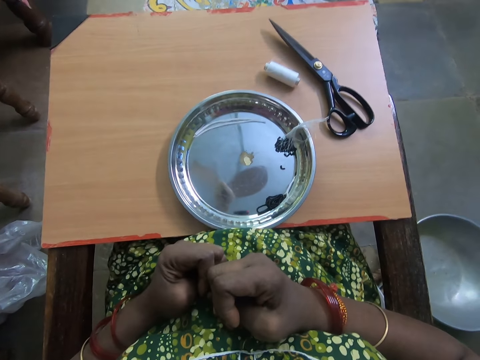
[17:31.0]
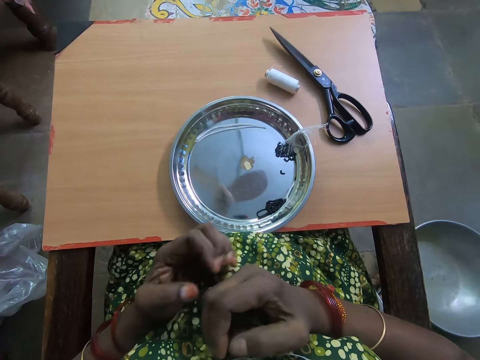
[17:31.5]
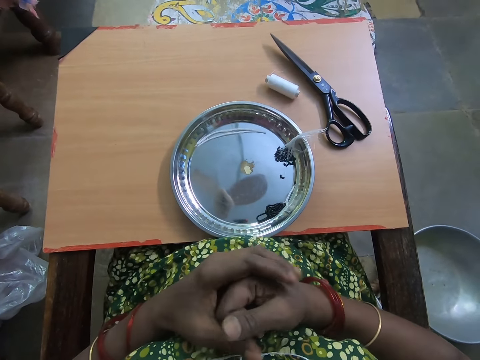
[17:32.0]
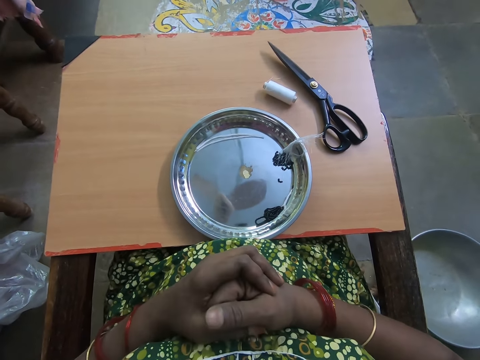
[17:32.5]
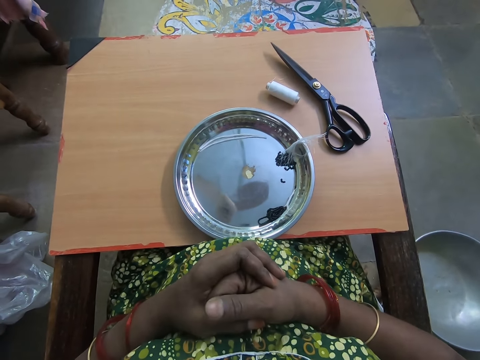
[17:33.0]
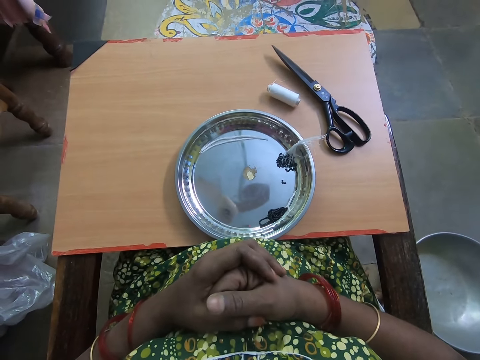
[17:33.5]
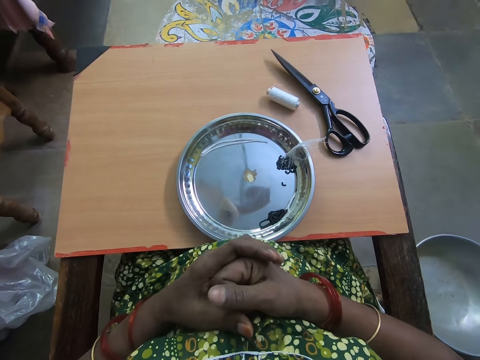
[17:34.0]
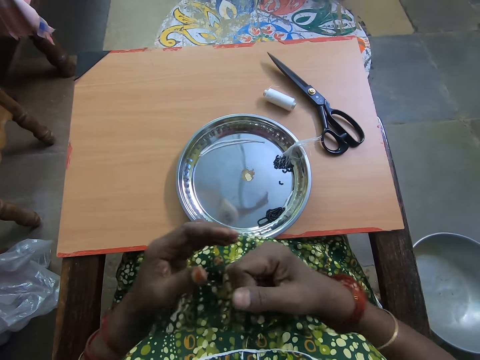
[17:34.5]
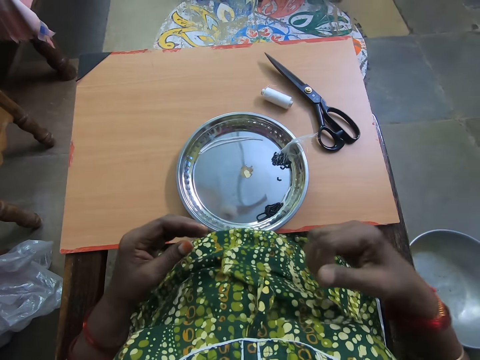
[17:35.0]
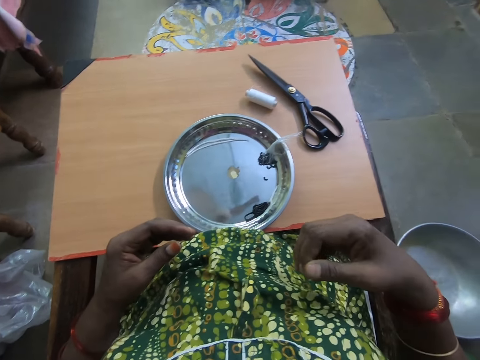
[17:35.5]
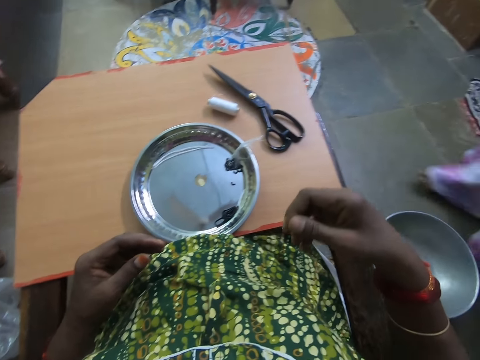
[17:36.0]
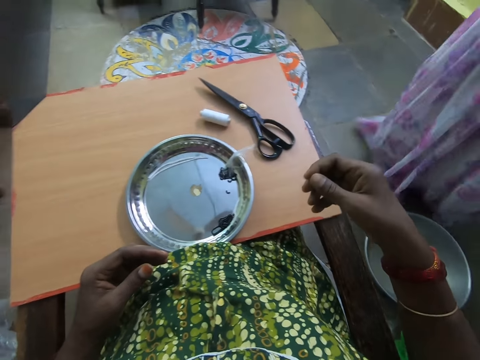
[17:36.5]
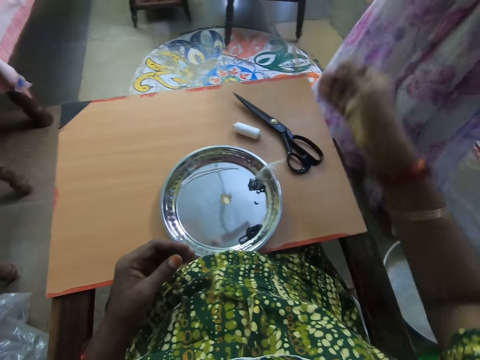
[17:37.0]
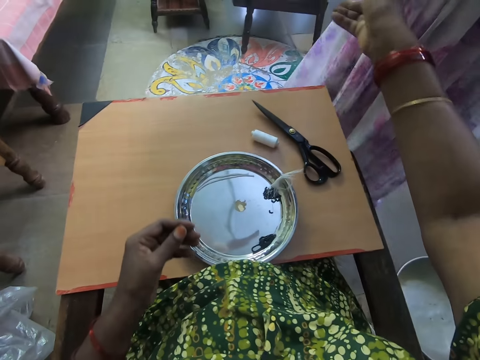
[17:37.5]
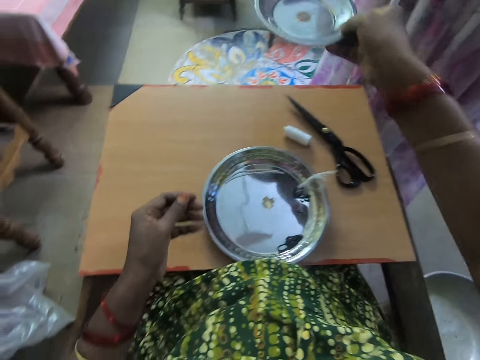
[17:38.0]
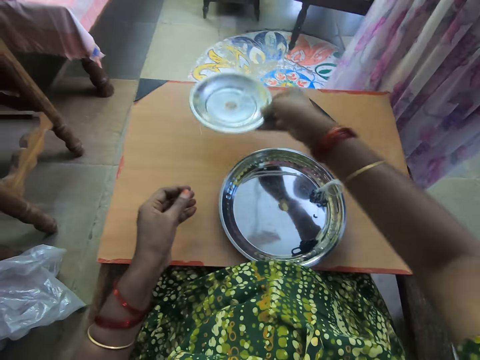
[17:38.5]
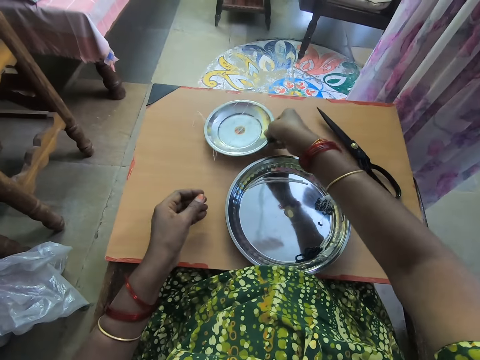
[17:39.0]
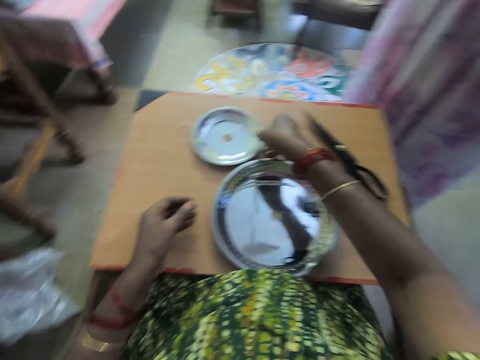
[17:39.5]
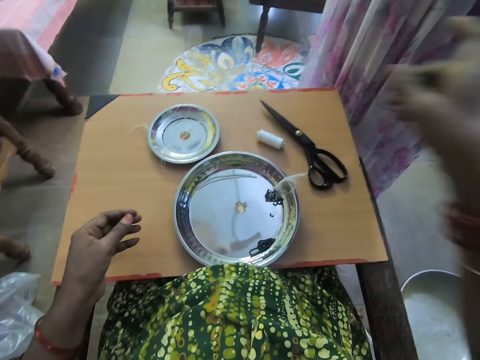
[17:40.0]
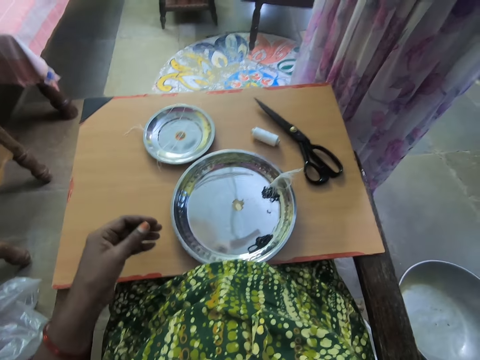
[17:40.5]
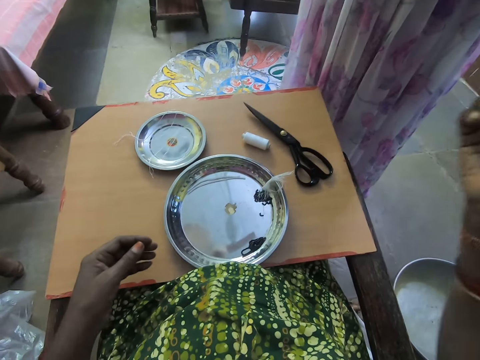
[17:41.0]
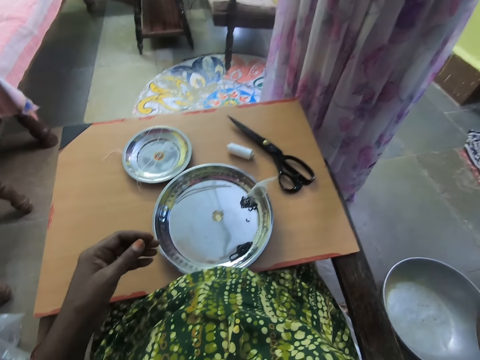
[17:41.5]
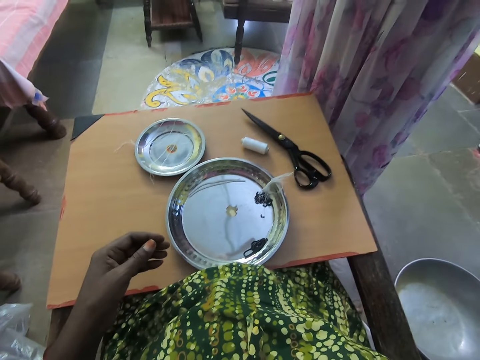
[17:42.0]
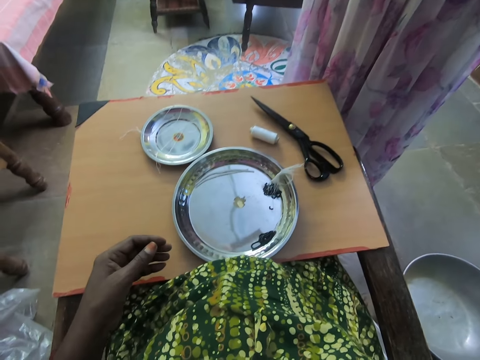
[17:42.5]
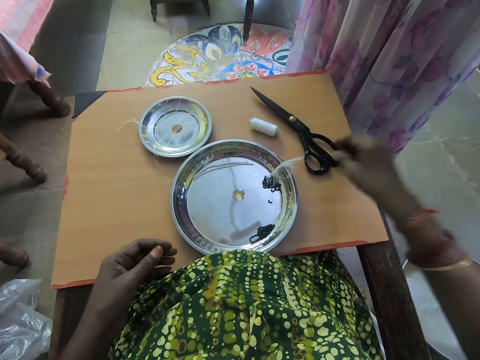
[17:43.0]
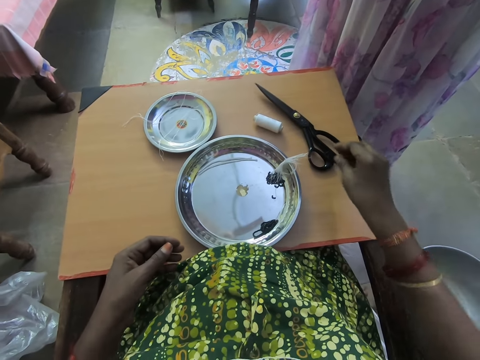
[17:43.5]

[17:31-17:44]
The camera wearer stretches their hands. A woman walks towards the camera wearer. The camera wearer collects a plate from the woman. They drop the plate on the table. They converse with the woman.

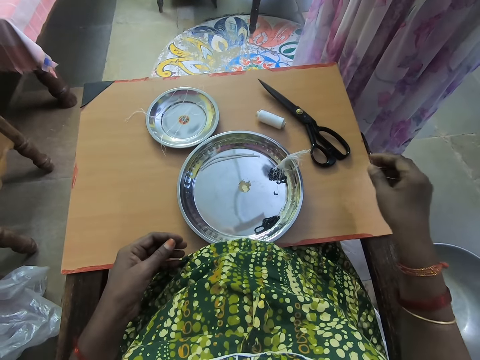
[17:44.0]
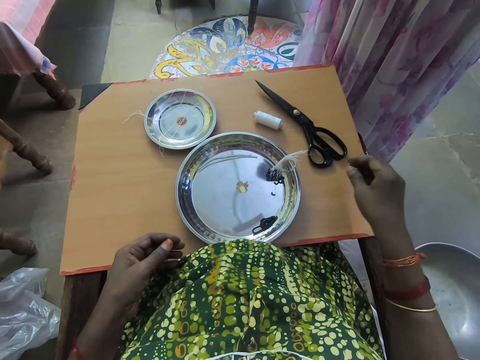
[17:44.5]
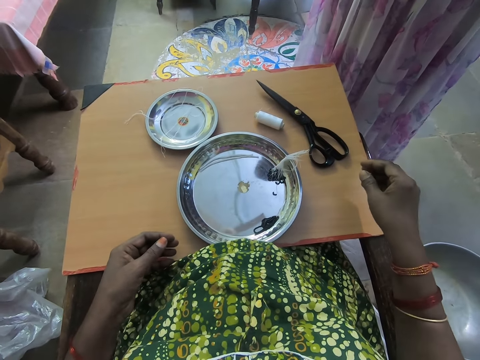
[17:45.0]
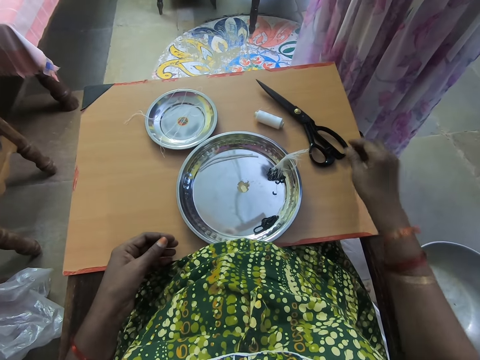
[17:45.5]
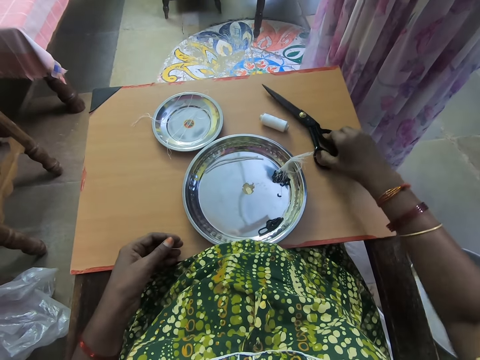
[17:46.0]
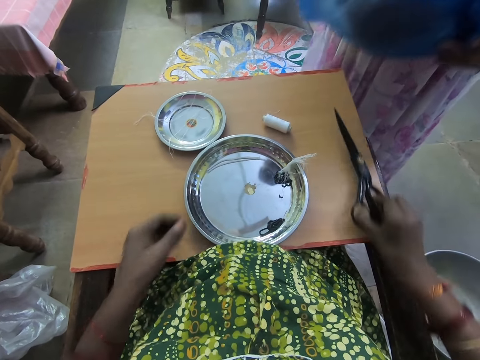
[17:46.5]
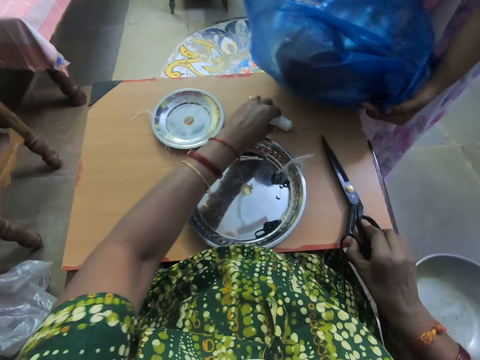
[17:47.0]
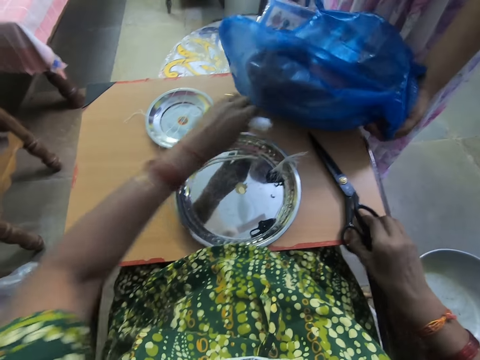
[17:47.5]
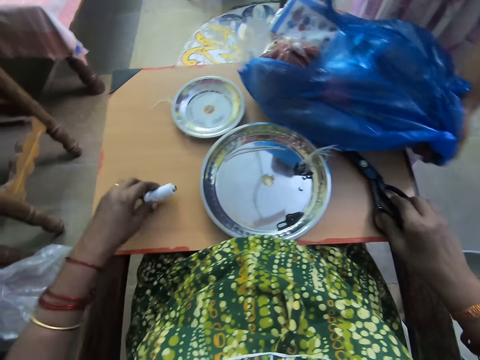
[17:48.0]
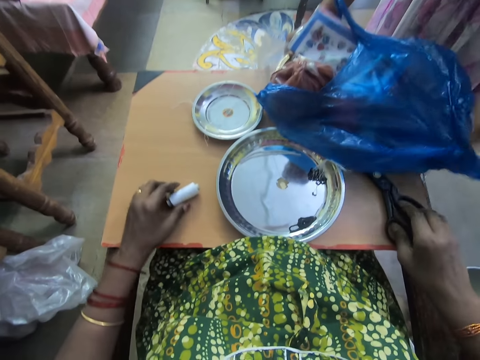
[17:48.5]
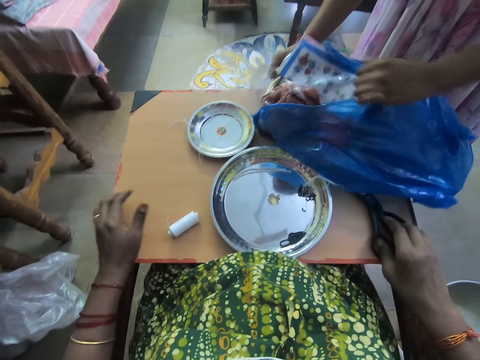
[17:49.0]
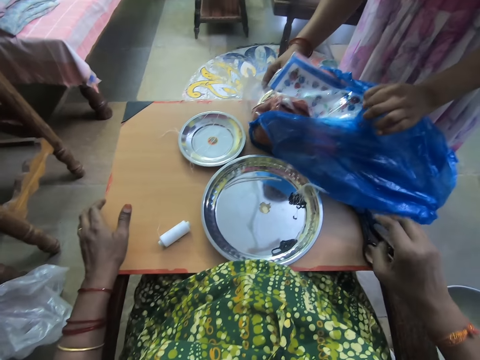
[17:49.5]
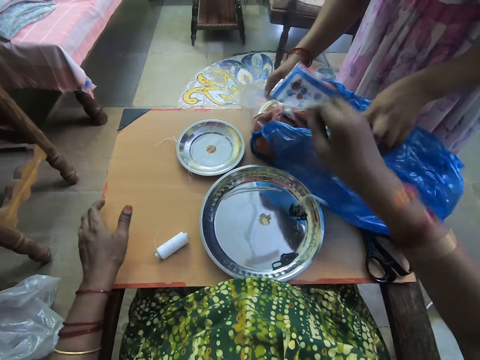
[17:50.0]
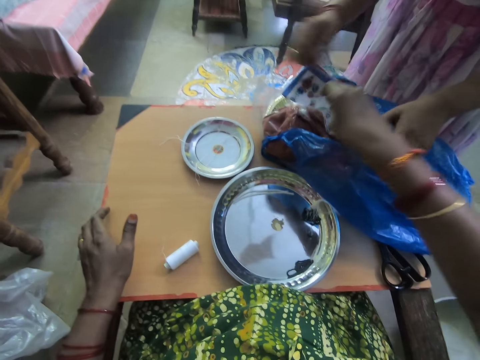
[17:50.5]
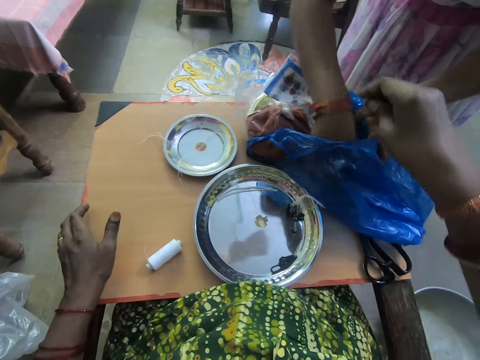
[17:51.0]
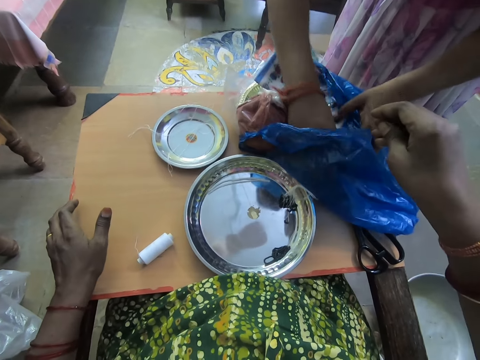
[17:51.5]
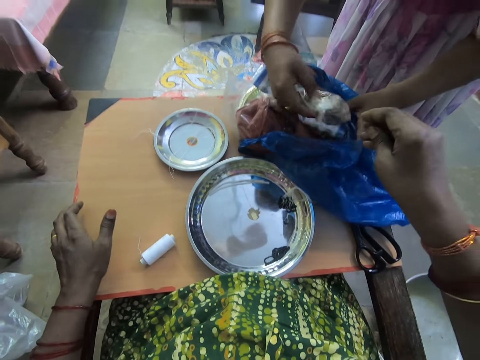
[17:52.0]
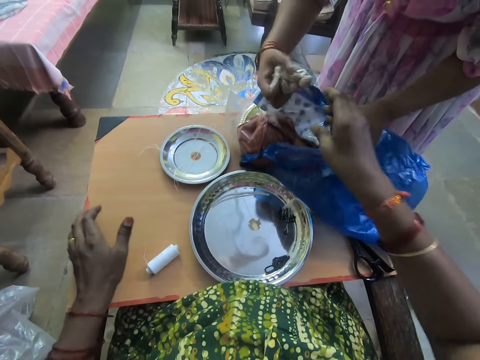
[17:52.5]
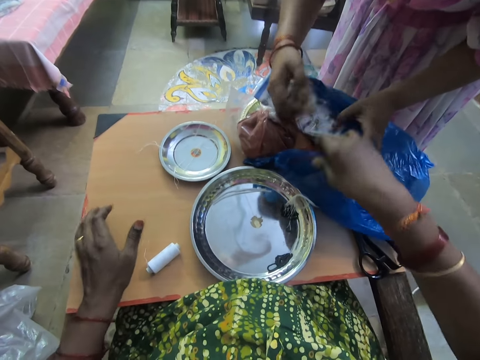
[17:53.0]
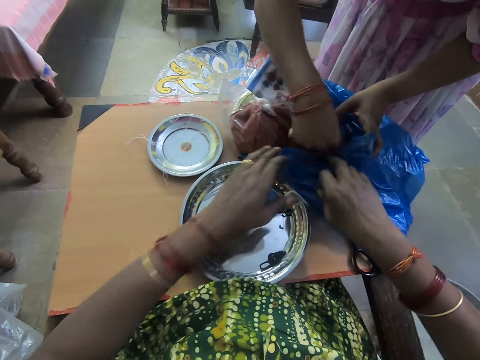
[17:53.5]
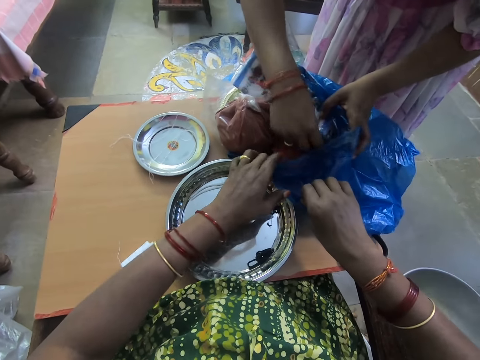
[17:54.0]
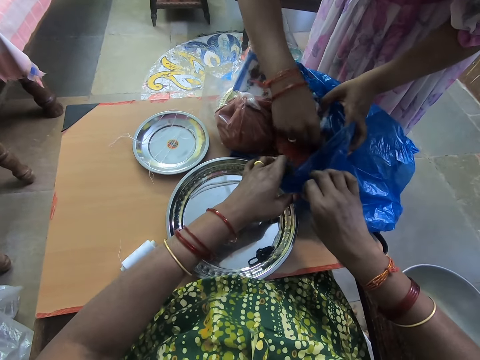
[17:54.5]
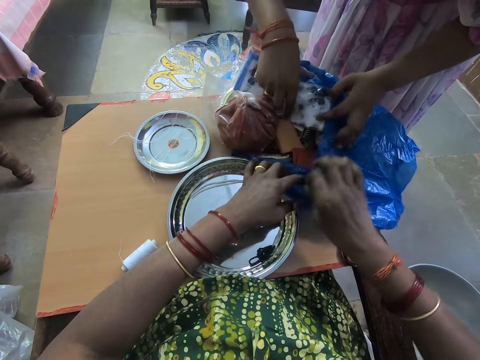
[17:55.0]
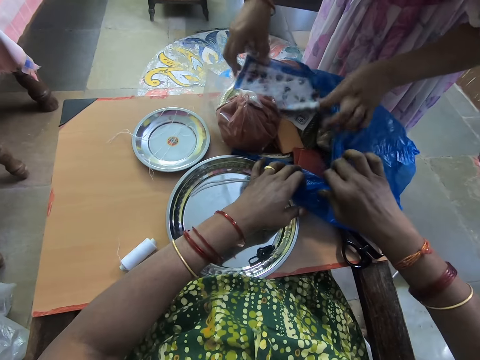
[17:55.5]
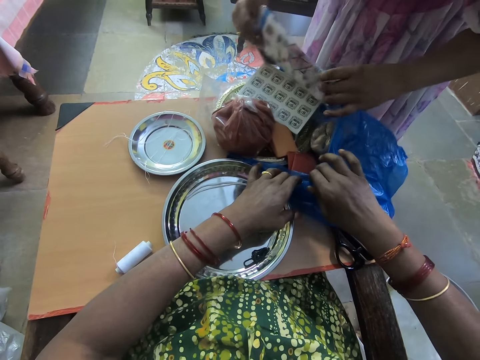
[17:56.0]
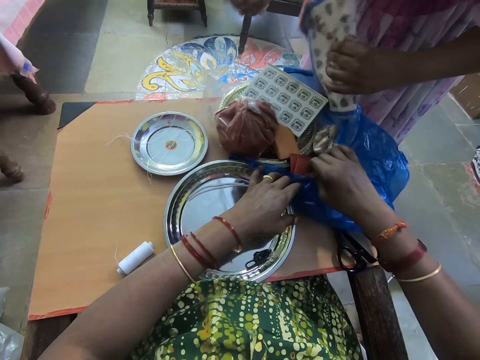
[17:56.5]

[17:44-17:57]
The camera wearer shifts the pair of scissors on the table. She picks up the scissors from the table with her right hand. She drops the scissors on the table with her right hand. She shifts the thread yarn on the table. She picks up the thread roll with her left hand from the table. A woman drops a plastic or paper bag on the table. The camera wearer drops the thread roll with her left hand on the table. The woman opens the plastic bag with her left hand. The woman takes out a small plastic bag from the plastic bag with her right hand. The camera wearer holds the plastic bag with both hands. She spreads the paper bag opening, and lifts paper packs from the paper bag. The woman takes out a package from the plastic bag.
